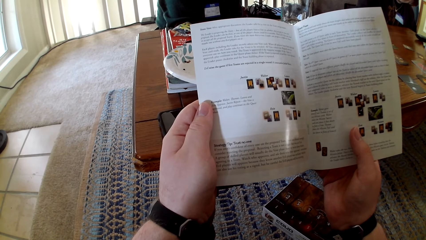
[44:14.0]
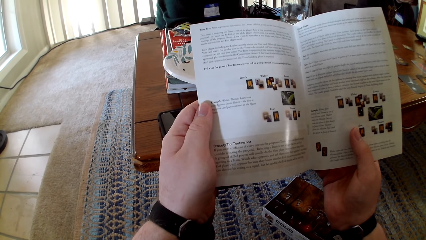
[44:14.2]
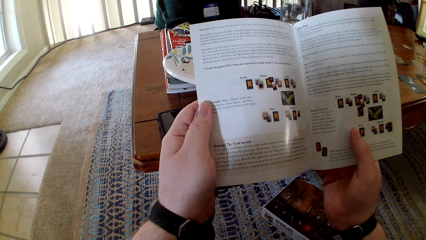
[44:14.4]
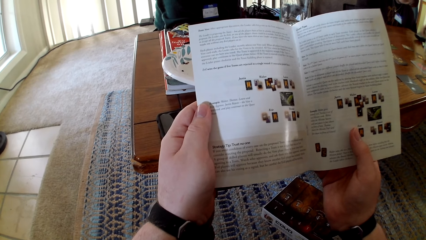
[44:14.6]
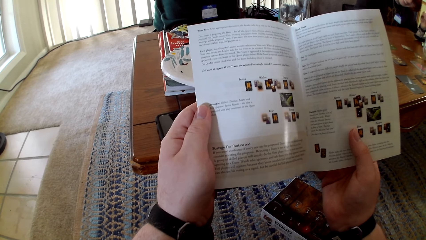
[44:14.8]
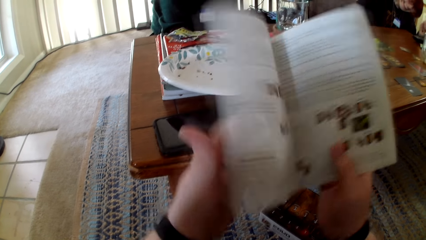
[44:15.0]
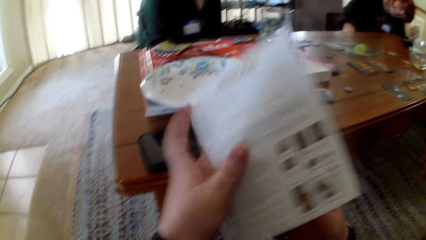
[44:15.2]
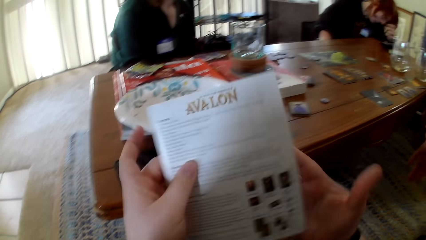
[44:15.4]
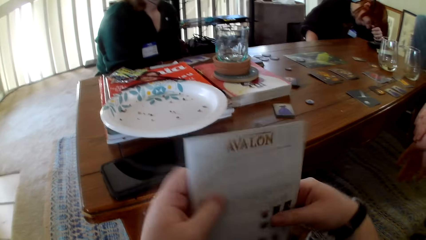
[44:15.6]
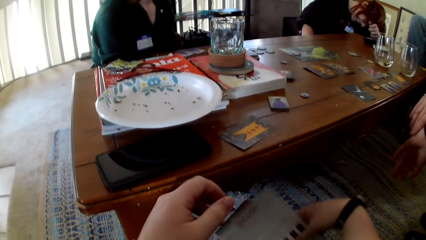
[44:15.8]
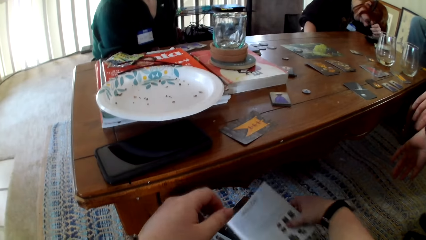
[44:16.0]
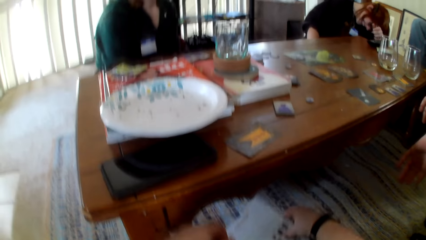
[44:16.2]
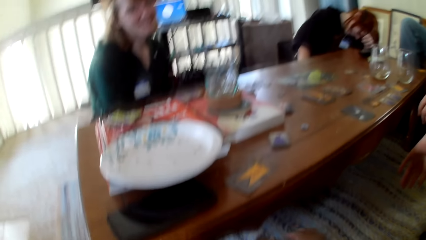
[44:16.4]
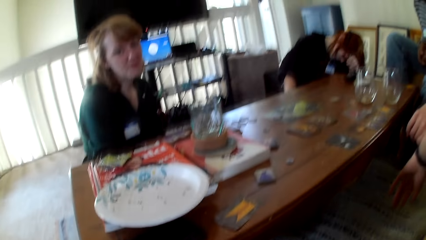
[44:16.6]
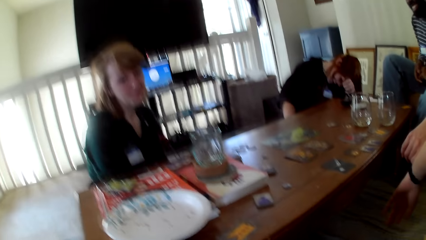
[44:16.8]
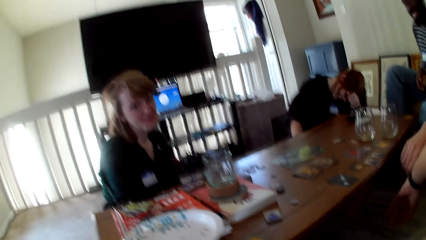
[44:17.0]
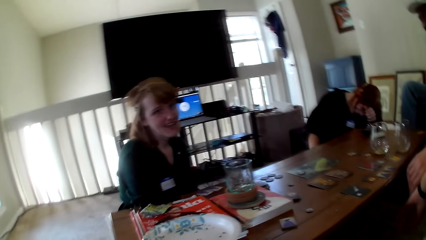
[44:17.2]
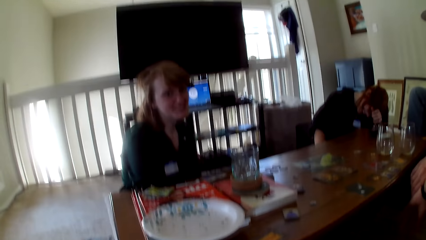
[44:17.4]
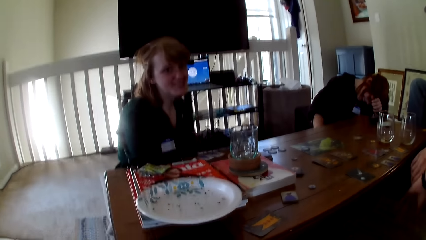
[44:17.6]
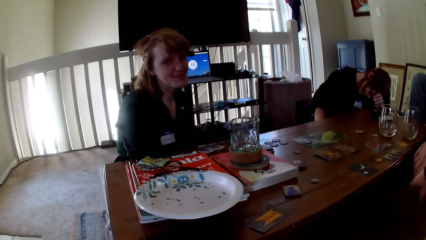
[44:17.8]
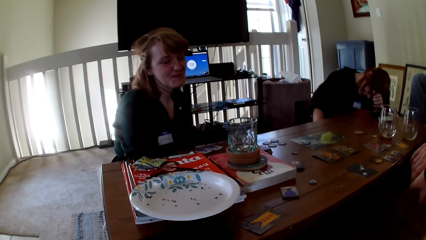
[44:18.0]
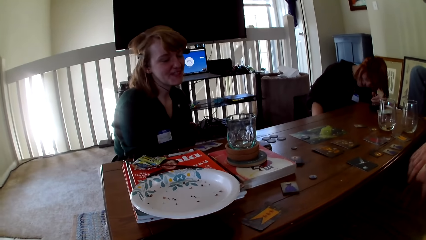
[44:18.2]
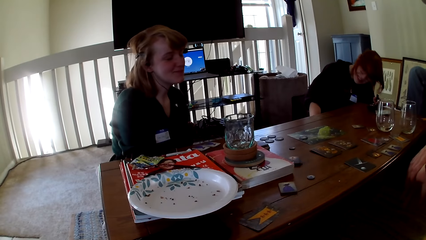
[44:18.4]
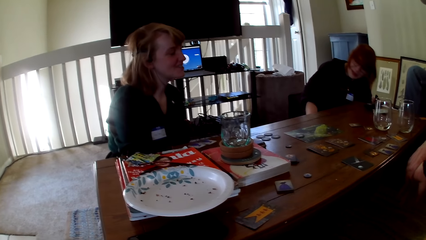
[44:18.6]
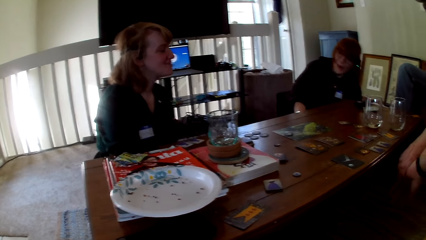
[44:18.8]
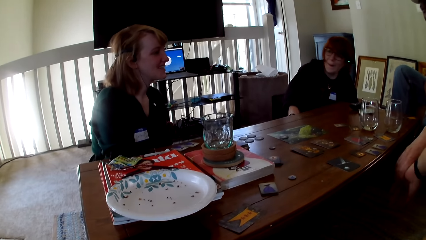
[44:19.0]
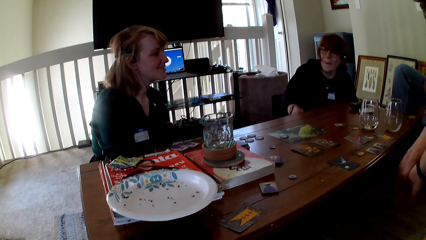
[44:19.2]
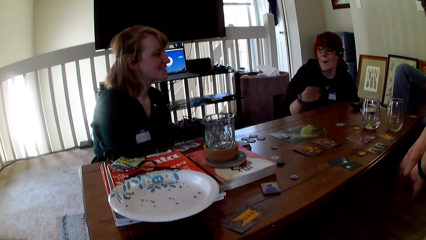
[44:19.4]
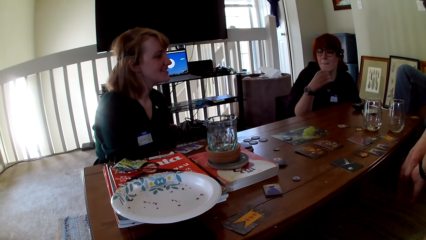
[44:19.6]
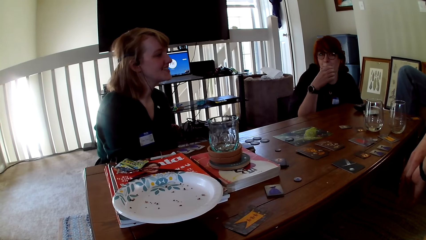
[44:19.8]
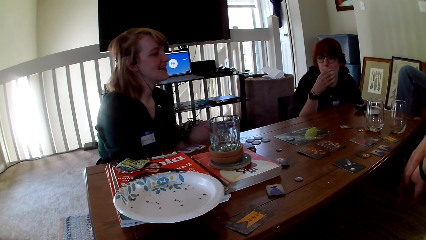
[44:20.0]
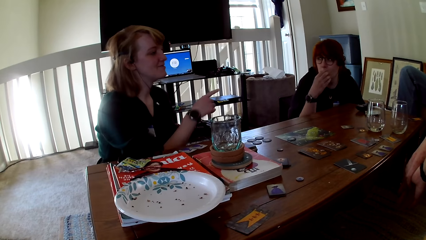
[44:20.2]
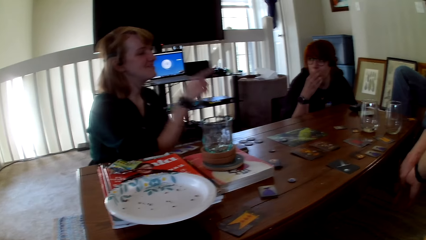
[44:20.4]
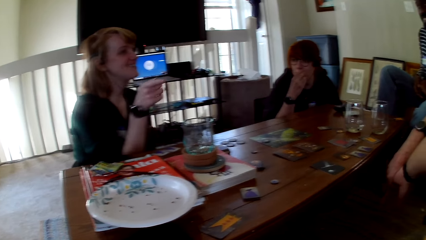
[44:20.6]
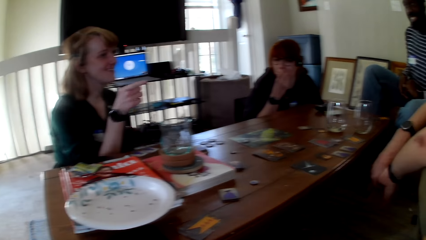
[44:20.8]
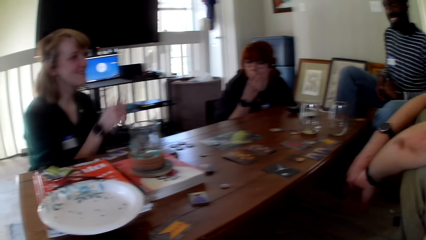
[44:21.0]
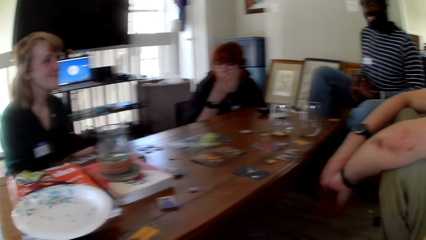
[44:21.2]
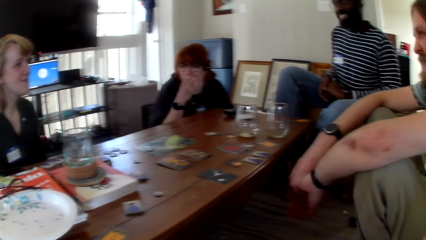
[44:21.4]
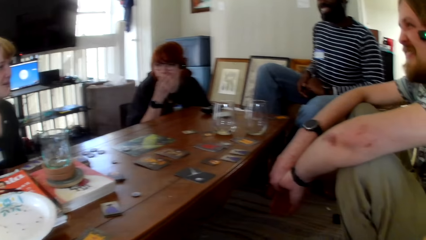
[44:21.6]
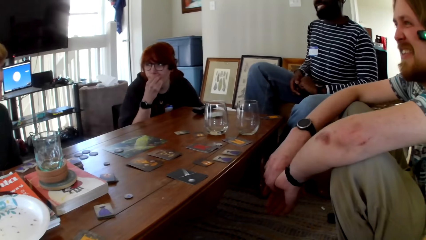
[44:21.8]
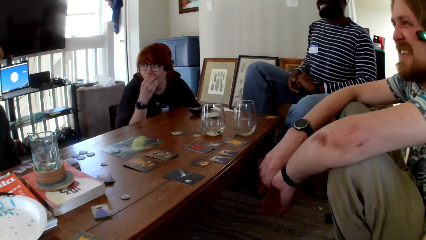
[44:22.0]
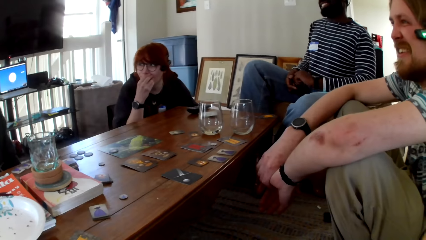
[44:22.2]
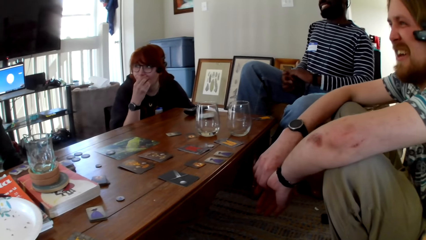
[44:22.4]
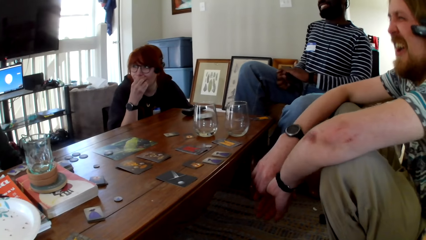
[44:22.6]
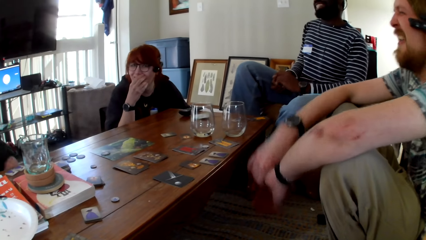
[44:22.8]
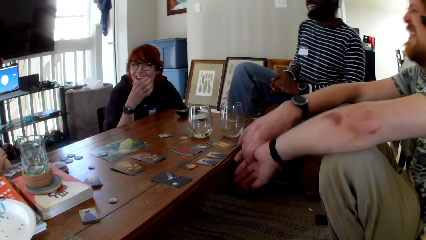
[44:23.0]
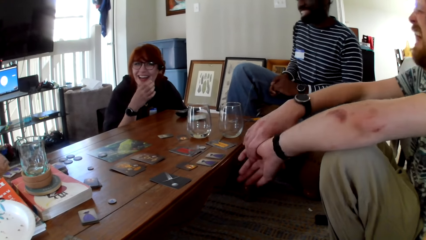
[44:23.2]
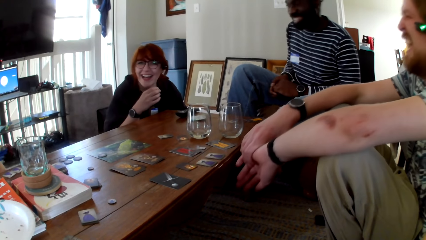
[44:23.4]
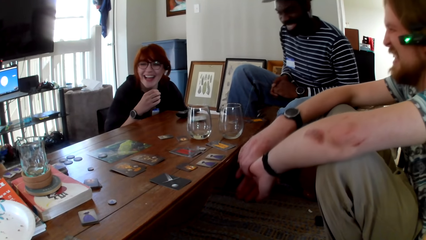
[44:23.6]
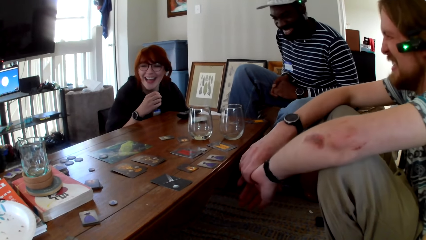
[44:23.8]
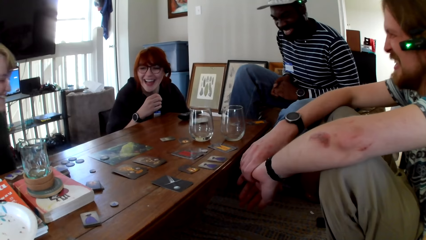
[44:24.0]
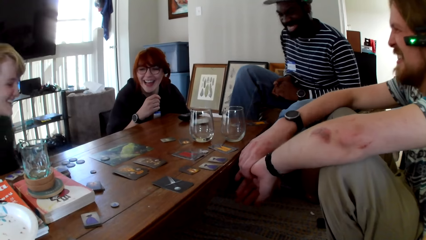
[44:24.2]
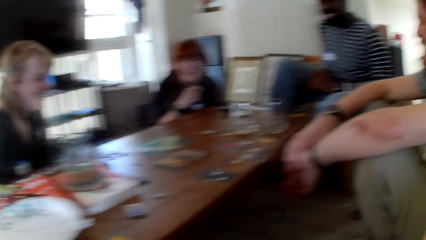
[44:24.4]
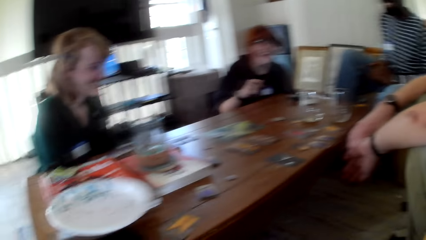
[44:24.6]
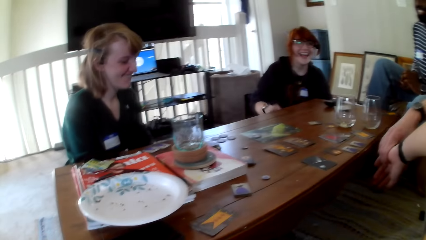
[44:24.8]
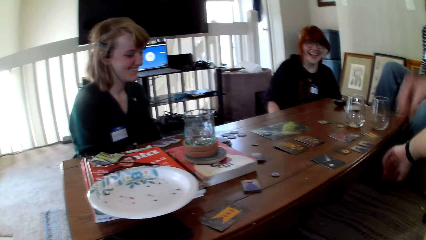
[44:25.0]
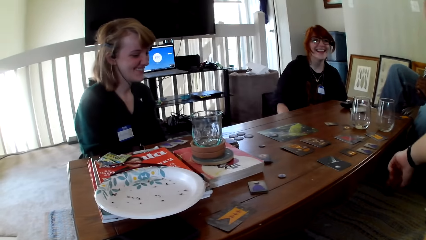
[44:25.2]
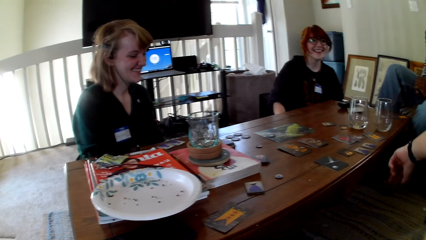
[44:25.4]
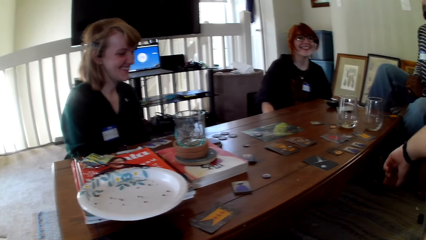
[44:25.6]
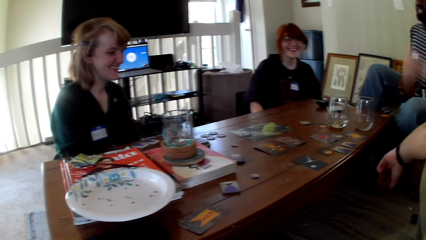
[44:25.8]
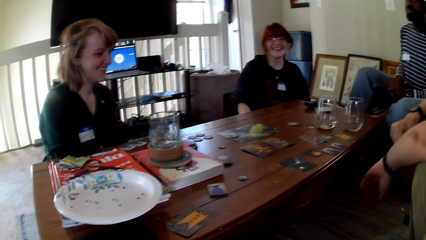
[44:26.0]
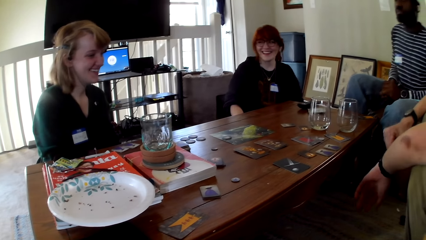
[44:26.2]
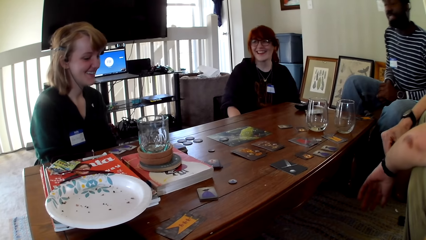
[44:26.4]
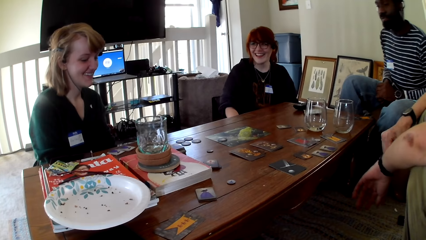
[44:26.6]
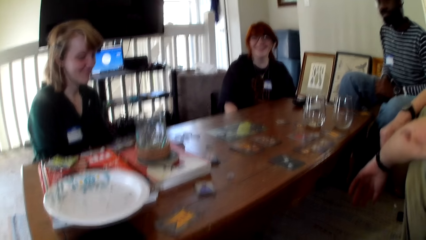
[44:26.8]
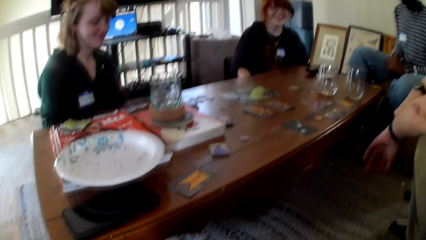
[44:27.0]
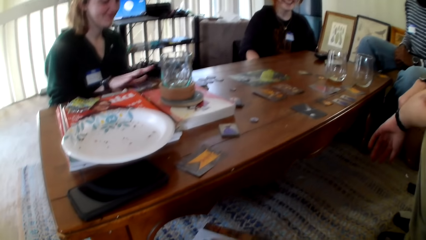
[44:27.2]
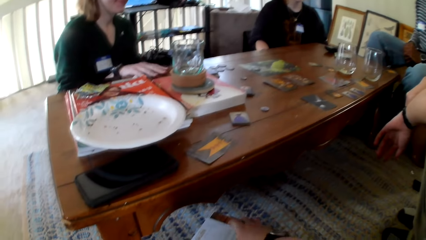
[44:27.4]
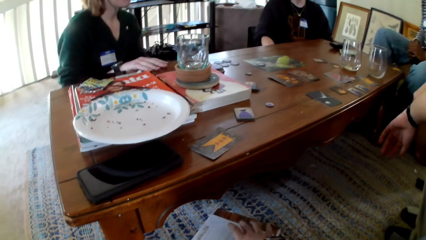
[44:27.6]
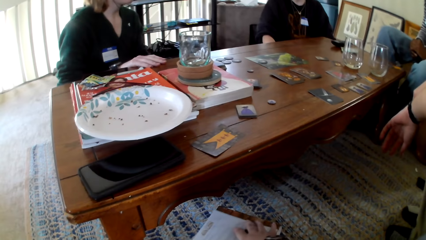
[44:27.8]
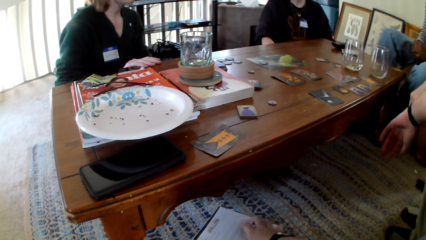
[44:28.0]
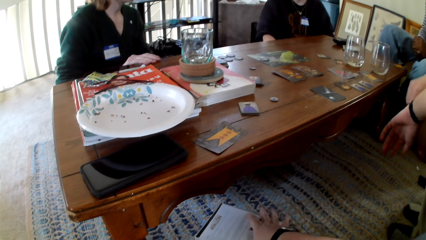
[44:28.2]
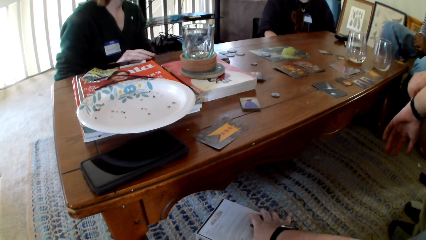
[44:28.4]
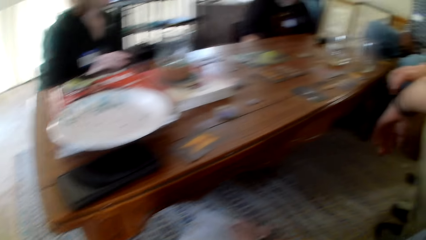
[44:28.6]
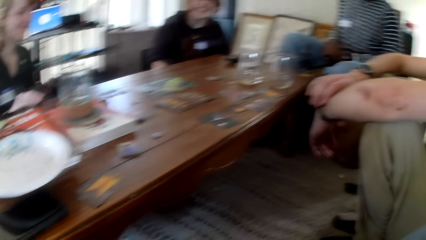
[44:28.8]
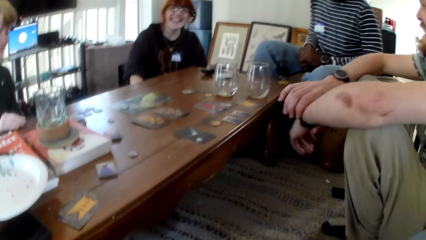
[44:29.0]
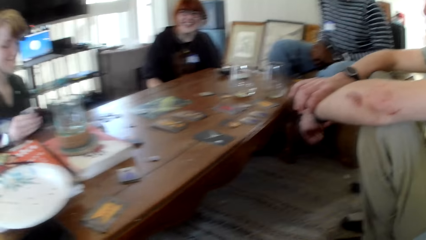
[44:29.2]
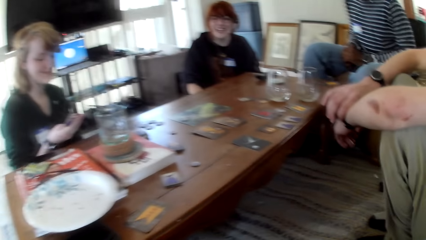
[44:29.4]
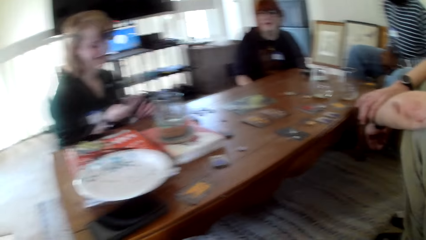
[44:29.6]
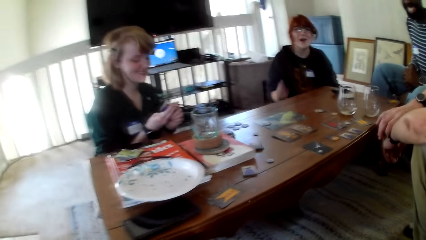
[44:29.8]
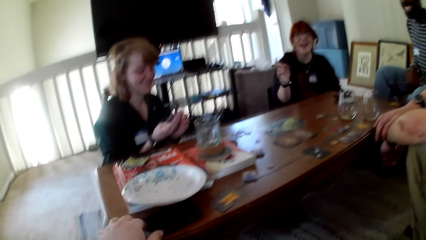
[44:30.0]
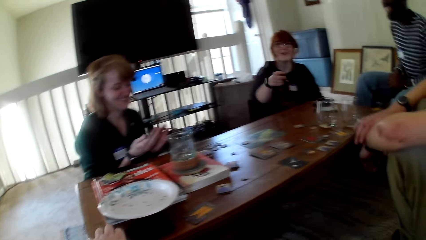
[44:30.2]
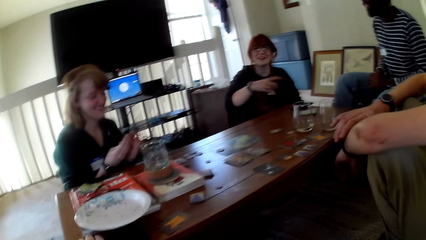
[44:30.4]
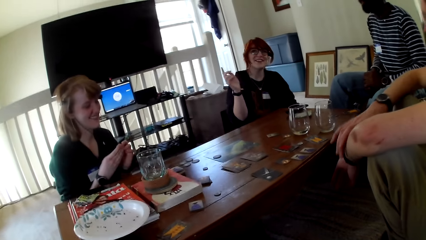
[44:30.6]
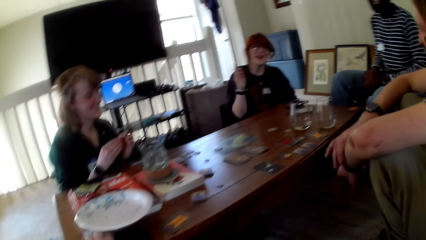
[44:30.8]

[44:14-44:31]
The camera wearer closes the pamphlet. They put the pamphlet on the mat. A woman talks to the camera wearer. Another woman holds her mouth. The other woman touches her mouth. The first woman gestures her hand. A man laughs. Another man laughs. The other woman laughs. A person raises a hand up. The first woman laughs and picks cards. The first man holds his hand. The other woman gestures her hand.
